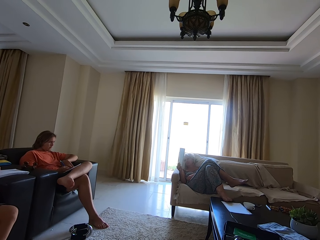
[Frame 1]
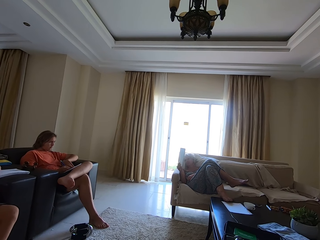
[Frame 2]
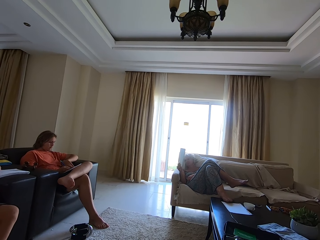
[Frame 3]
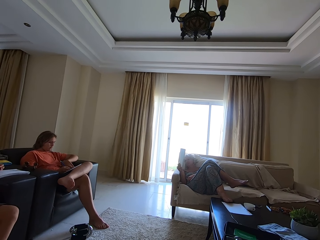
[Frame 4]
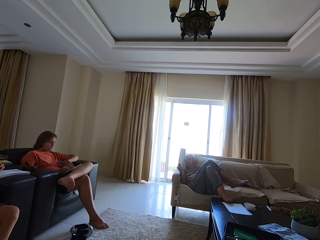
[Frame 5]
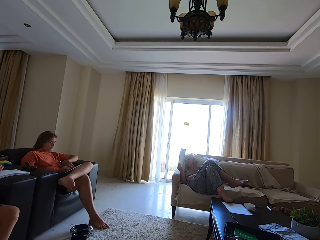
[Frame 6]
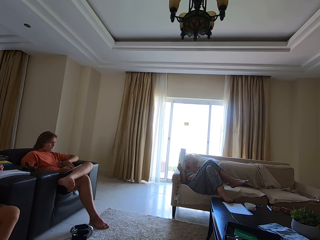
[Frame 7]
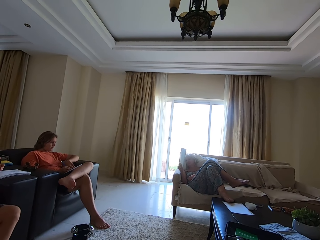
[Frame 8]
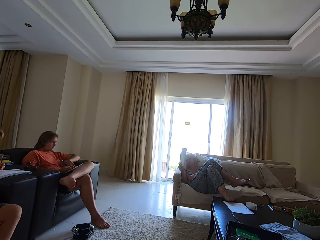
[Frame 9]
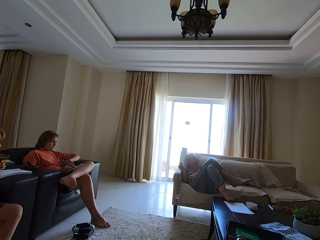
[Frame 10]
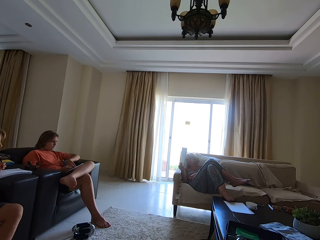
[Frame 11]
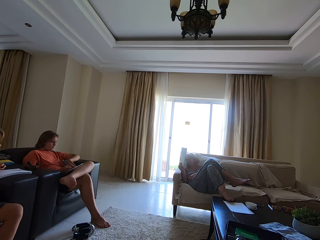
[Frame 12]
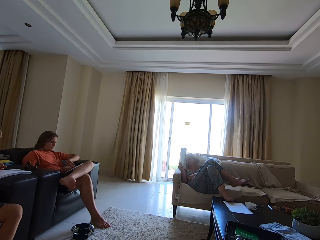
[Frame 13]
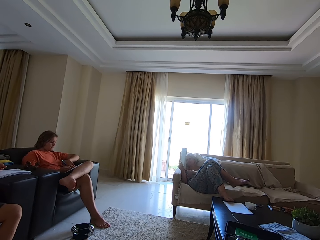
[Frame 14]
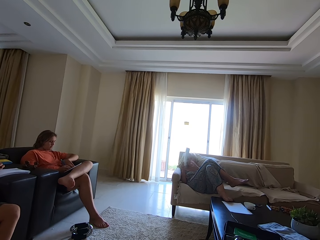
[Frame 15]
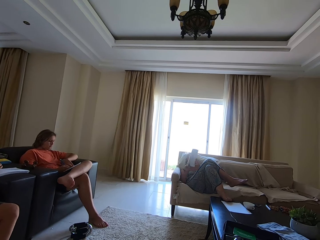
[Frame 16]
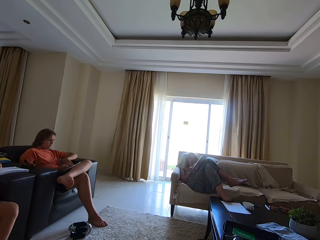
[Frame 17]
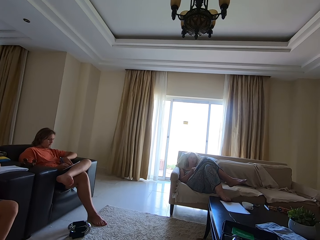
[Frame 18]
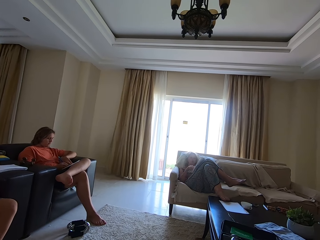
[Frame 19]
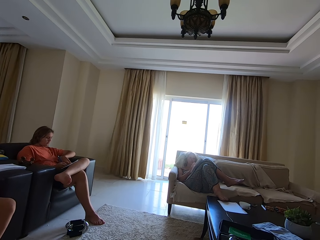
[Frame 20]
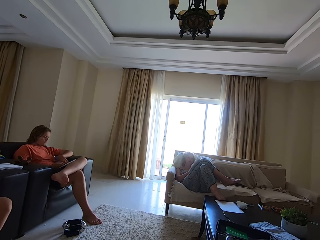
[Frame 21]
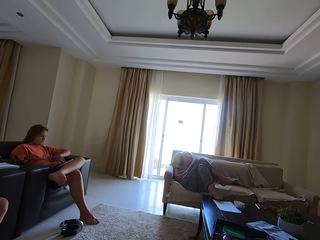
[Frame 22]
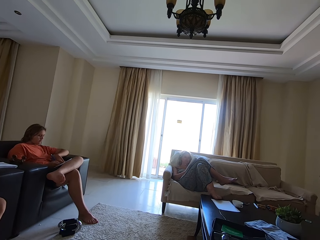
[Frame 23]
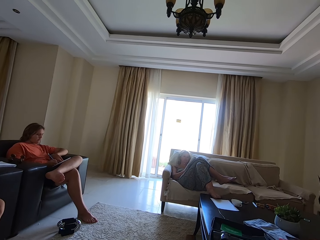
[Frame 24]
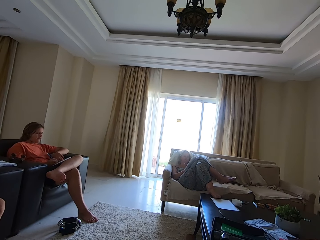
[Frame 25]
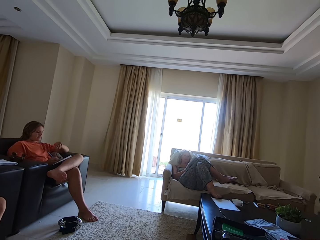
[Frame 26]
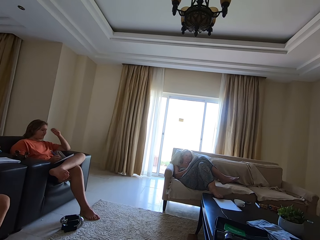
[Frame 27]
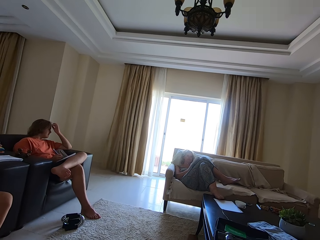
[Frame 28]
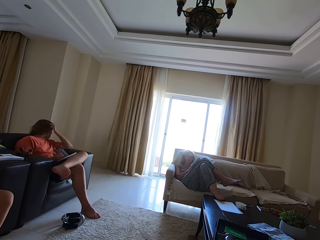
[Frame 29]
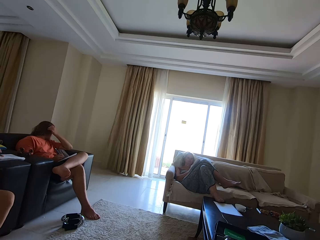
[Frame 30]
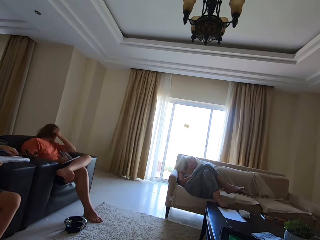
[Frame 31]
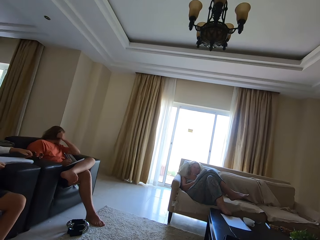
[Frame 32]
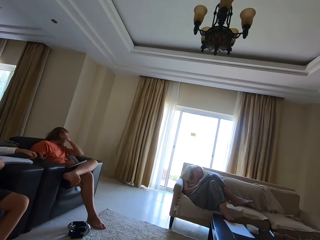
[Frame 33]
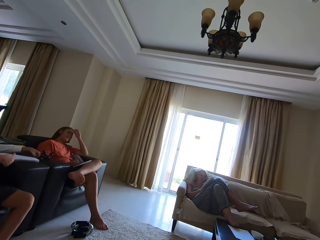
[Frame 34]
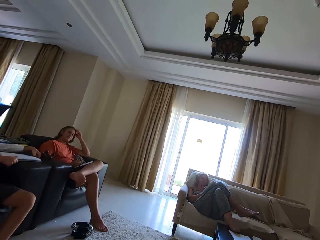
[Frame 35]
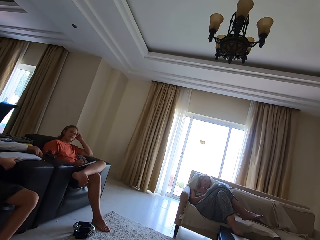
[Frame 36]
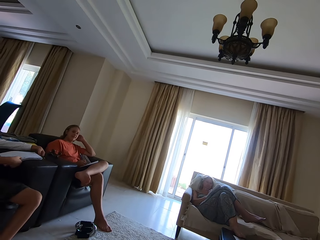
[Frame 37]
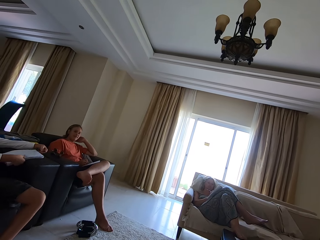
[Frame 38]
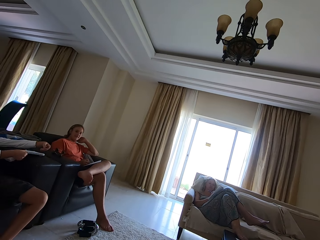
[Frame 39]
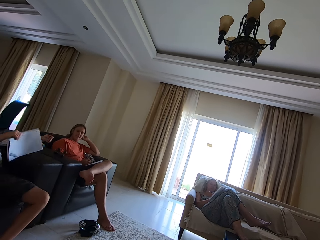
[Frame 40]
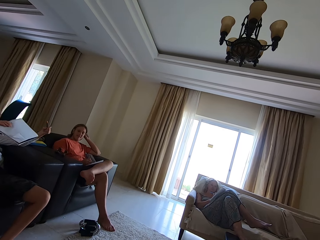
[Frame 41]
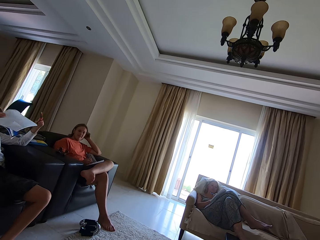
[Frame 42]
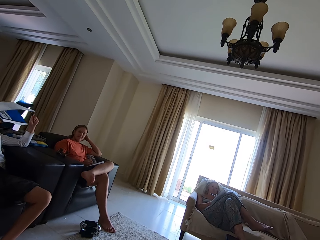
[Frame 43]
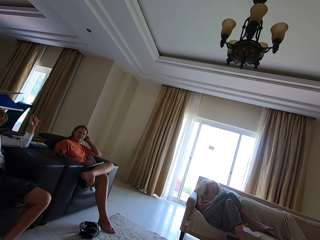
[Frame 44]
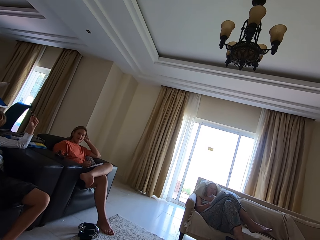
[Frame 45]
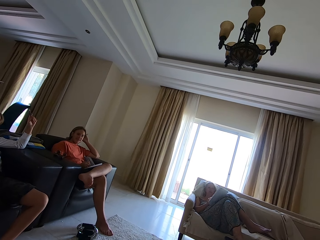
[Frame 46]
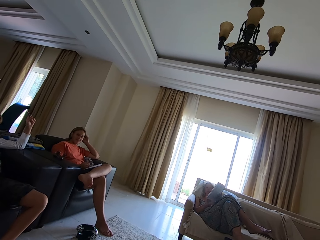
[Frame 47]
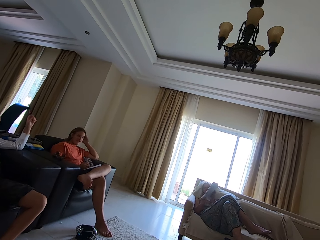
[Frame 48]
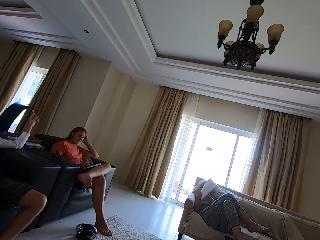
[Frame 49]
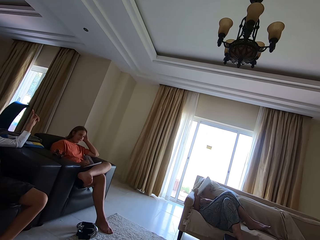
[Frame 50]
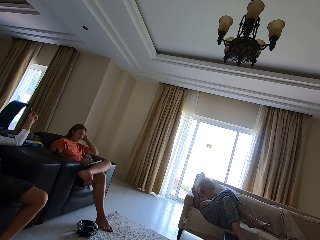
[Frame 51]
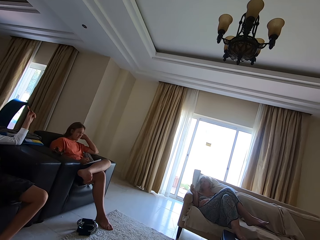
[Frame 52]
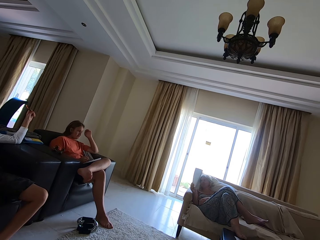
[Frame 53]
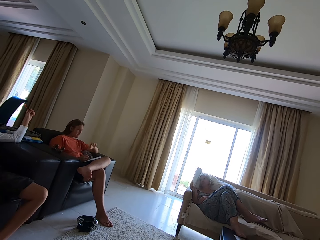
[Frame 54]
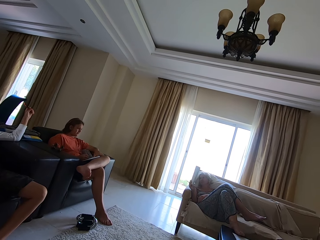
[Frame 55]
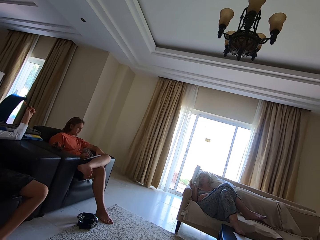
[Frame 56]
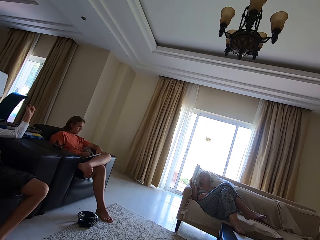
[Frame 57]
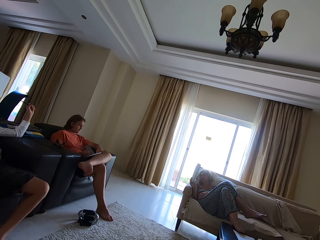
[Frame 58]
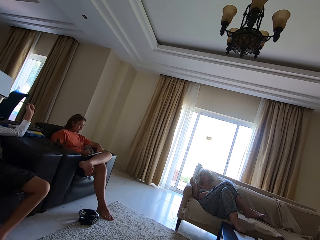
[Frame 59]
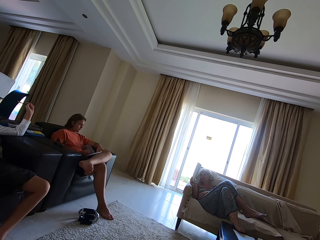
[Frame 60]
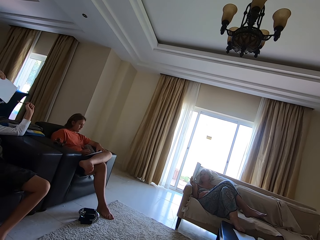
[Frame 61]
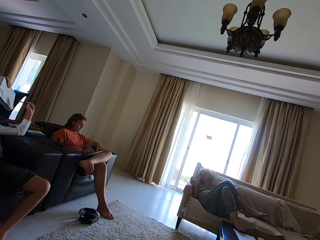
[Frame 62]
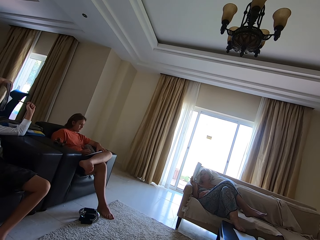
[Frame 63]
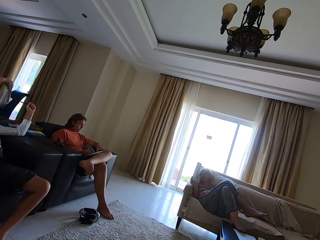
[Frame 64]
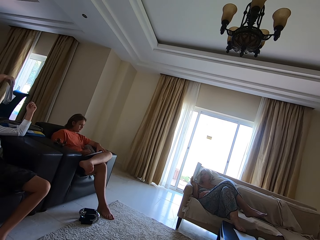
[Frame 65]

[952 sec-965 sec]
The woman holds the book with both hands, drops the book in her hands on her lap, interacts with the camera wearer, and writes on the book with the pencil in her right hand. A boy touches his hair with his left hand. Another boy moves the book on the chair with his right hand and picks up the book from the chair with his right hand. A person adjusts a book. The woman picks up the book from her lap with her hands and holds the book with her right hand. The first boy holds the book with his left hand and places his left hand on his left leg.

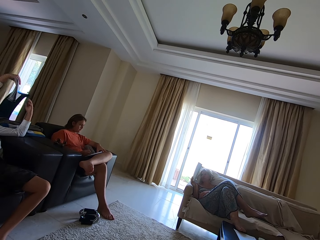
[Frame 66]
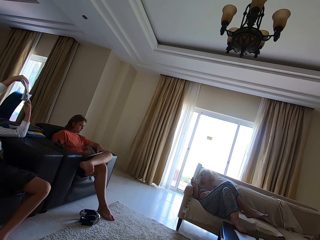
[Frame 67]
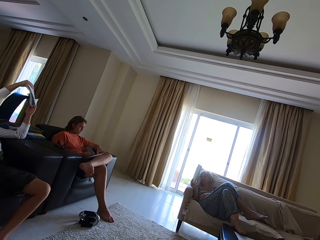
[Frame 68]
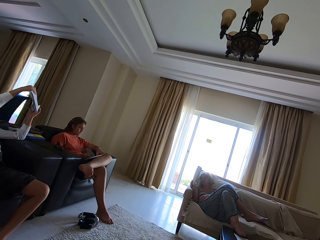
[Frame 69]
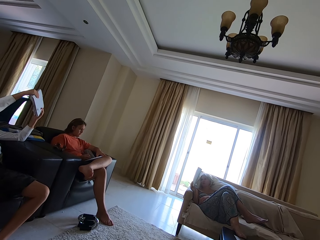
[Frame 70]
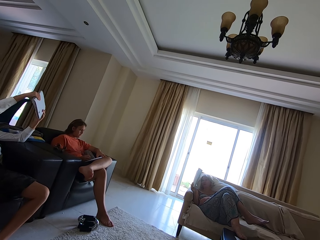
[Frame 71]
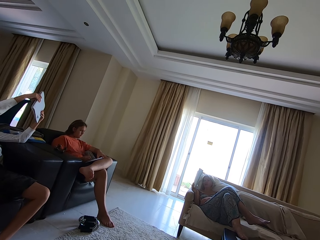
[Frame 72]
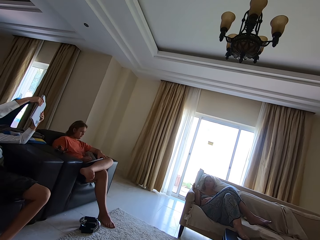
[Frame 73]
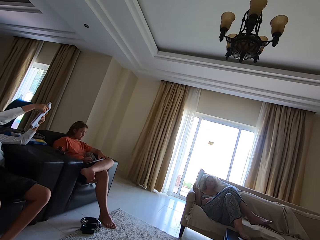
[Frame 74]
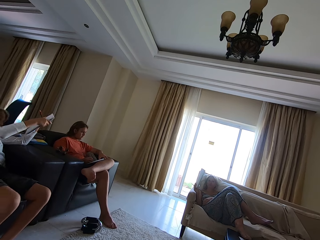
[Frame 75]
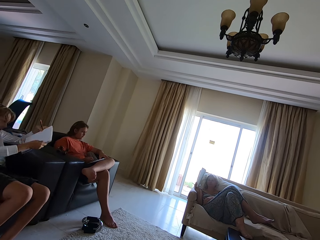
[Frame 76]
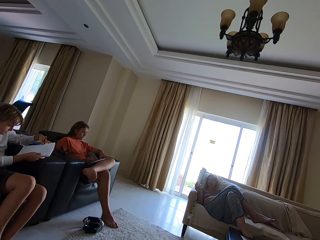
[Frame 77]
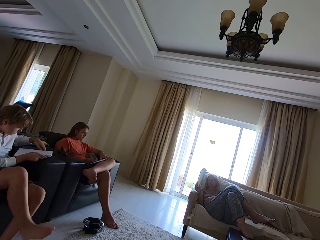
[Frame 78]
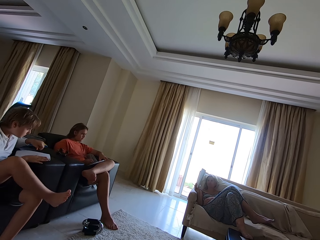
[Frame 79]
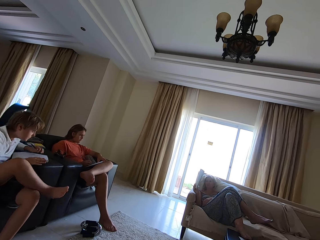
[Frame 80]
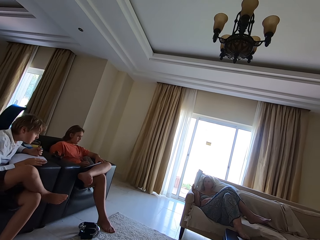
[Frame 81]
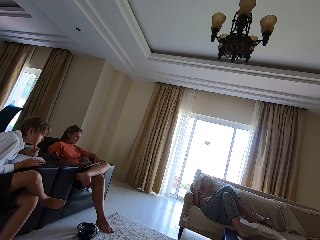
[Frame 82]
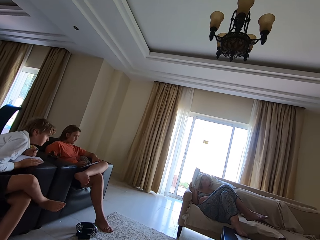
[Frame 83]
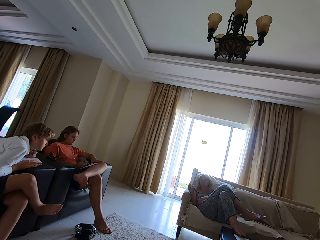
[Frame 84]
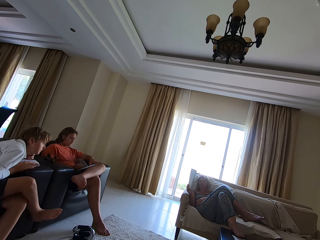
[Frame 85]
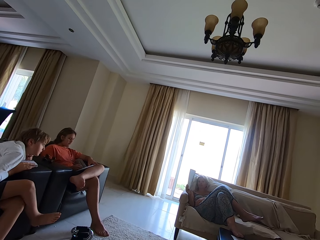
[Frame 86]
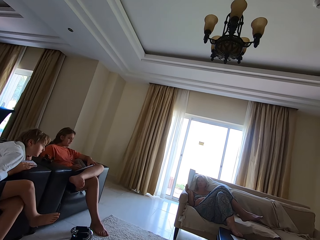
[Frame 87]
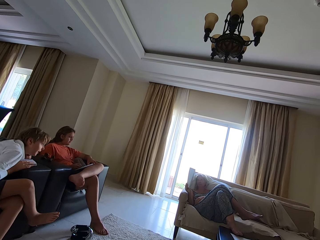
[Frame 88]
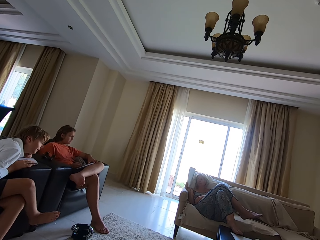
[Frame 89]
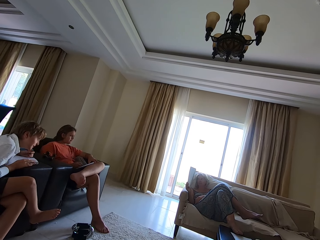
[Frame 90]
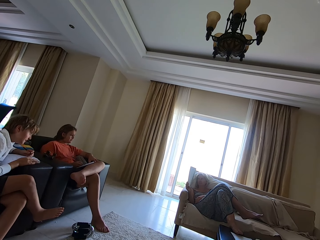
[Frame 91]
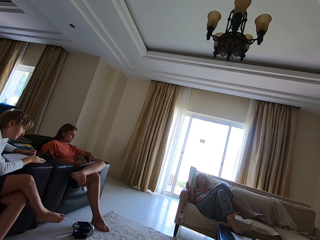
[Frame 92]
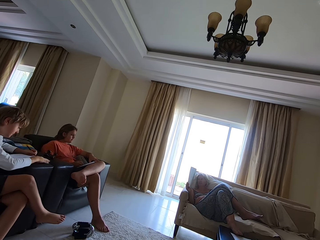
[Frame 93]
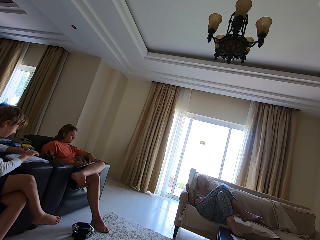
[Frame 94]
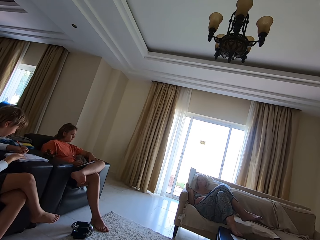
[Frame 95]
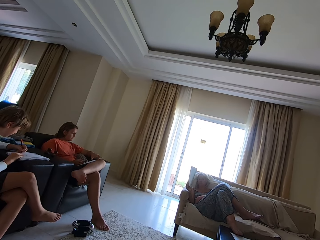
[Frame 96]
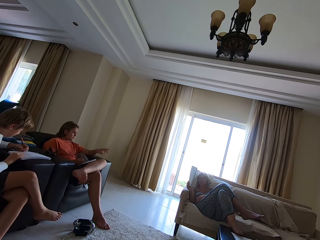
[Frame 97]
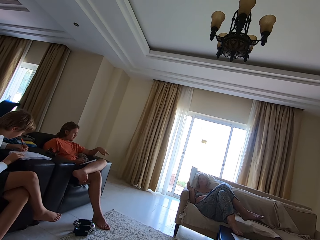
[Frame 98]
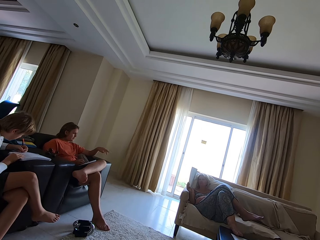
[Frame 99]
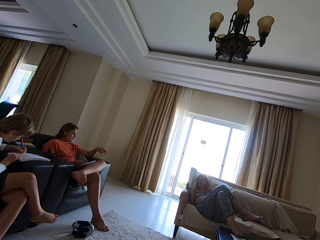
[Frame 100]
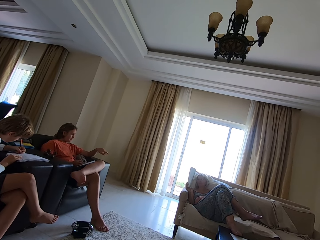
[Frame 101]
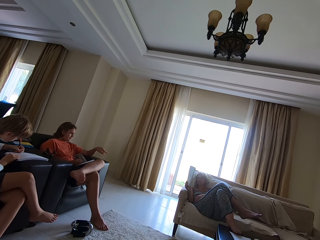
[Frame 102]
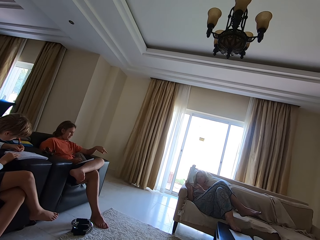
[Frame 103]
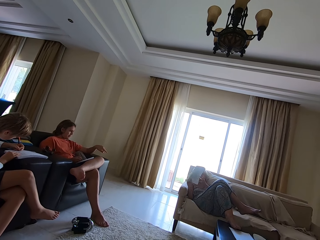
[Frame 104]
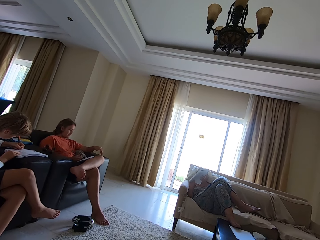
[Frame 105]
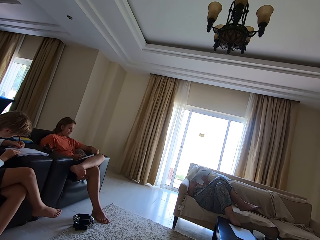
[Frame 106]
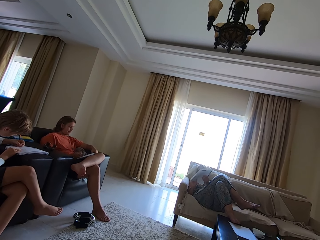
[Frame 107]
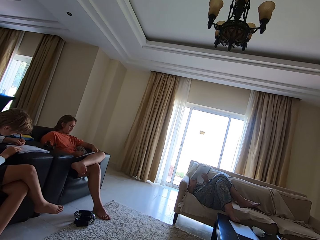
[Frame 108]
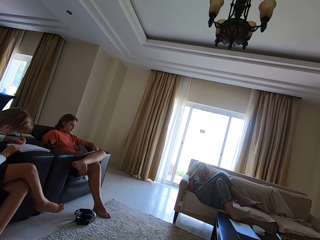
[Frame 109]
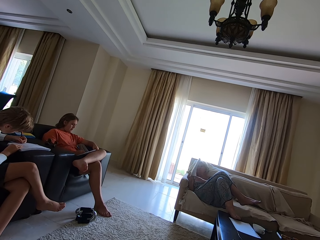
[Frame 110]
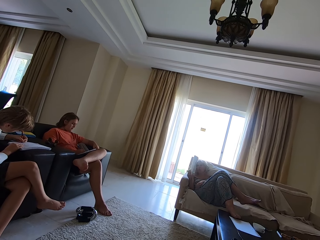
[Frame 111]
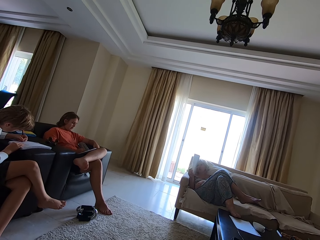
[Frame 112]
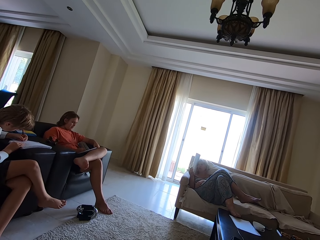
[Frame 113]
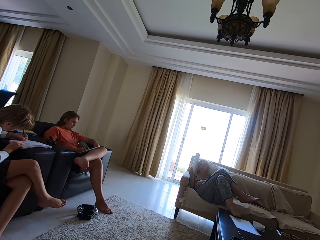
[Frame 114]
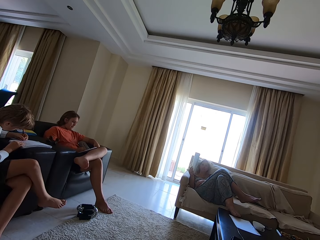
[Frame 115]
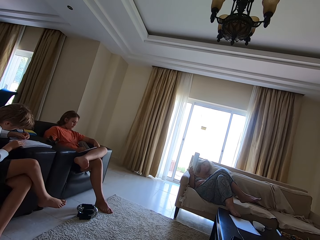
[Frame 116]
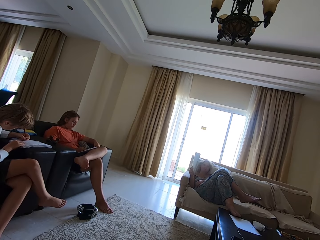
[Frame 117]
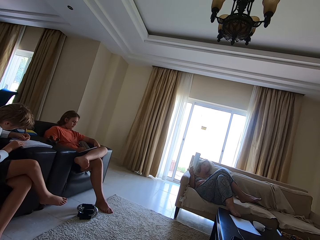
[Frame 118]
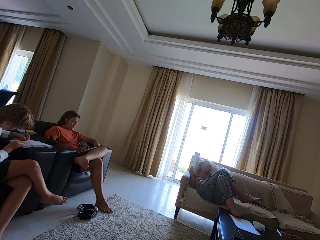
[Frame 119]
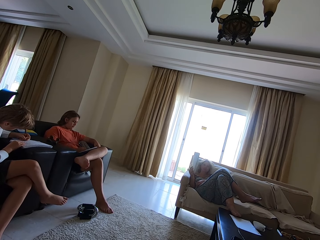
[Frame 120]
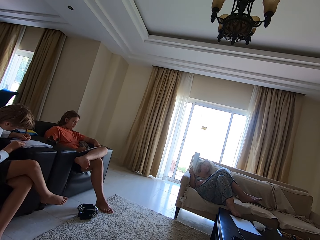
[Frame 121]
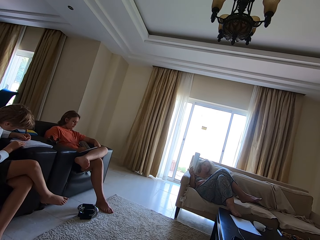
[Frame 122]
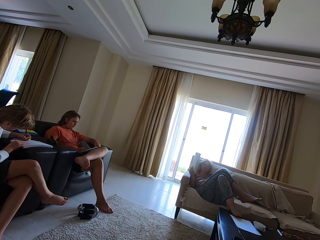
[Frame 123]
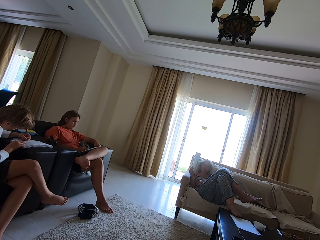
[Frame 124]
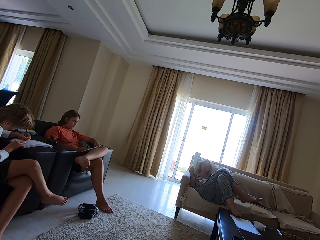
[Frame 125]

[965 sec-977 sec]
The boy holds the book with both hands. The boy drops the book in his hands on the chair. A person writes on the book with a pen. The boy moves the book on the chair with his right hand. The boy writes on the book with the pencil in his left hand. The boy interacts with the woman. The woman holds the book with both hands. Another boy holds the book with his left hand. The other boy writes on the book with the pencil in his right hand. The woman holds the book with her right hand.
